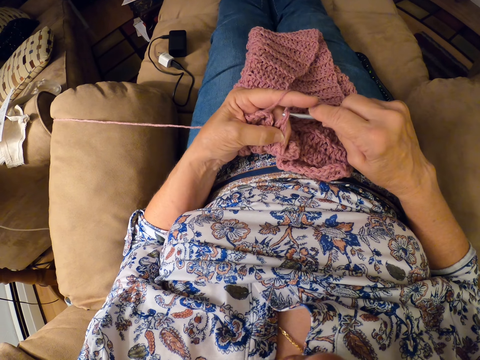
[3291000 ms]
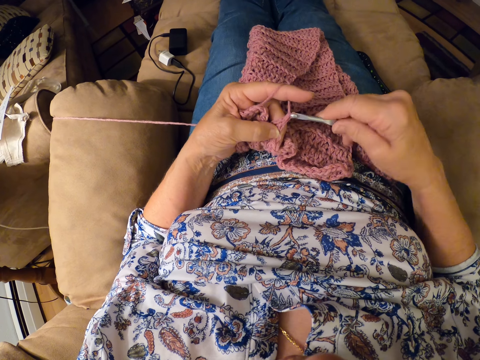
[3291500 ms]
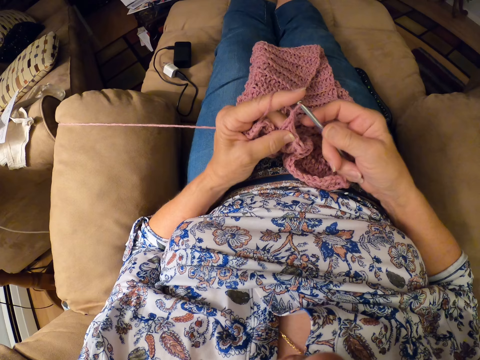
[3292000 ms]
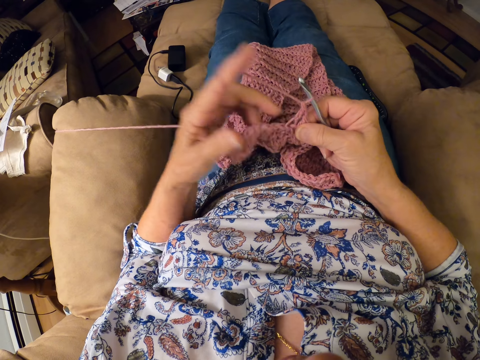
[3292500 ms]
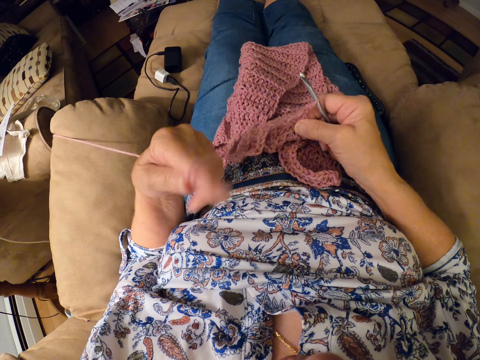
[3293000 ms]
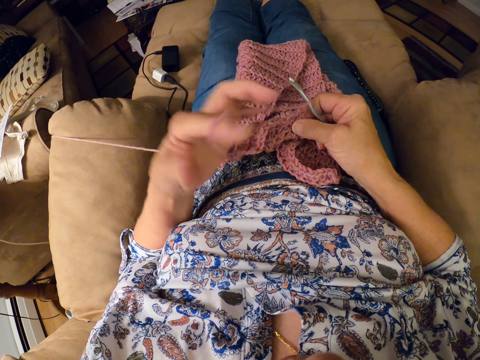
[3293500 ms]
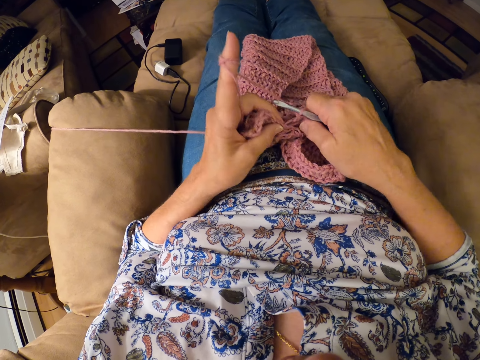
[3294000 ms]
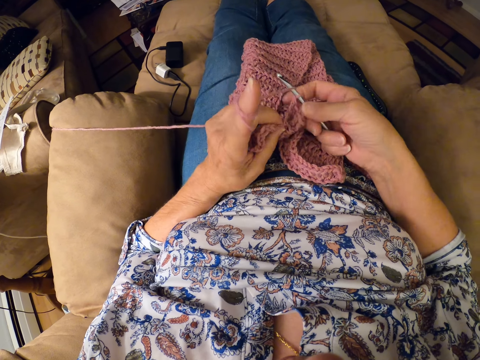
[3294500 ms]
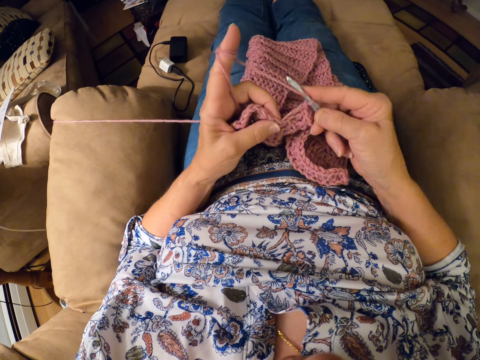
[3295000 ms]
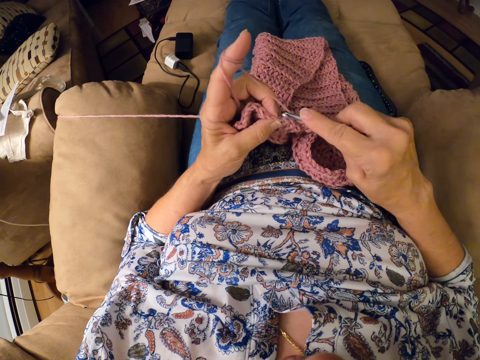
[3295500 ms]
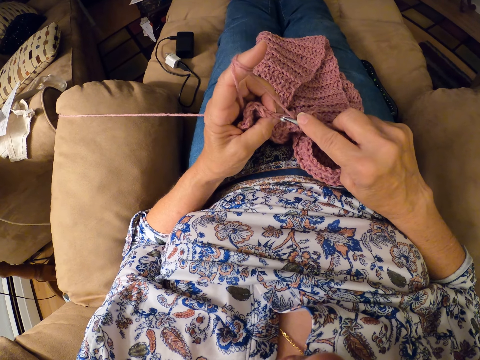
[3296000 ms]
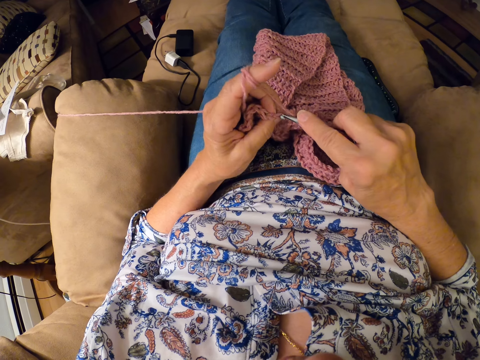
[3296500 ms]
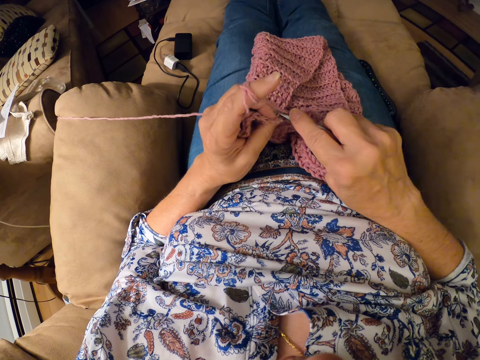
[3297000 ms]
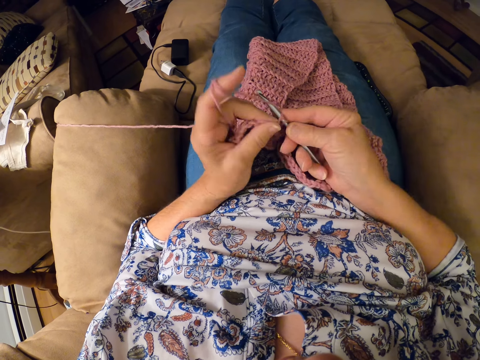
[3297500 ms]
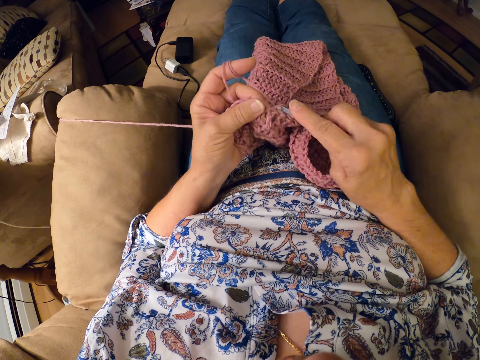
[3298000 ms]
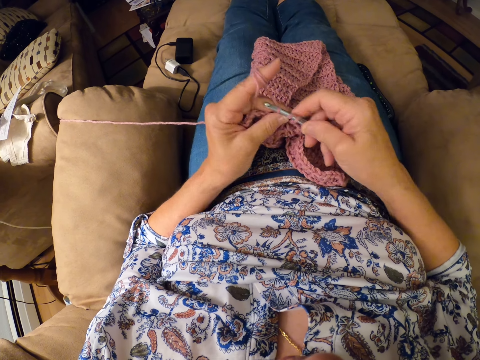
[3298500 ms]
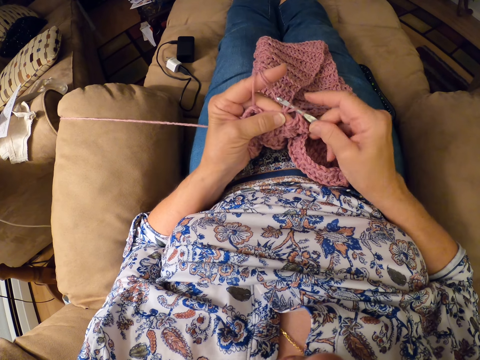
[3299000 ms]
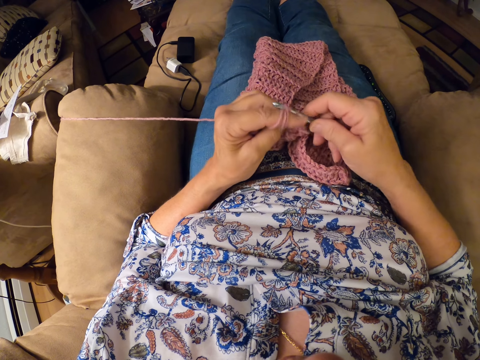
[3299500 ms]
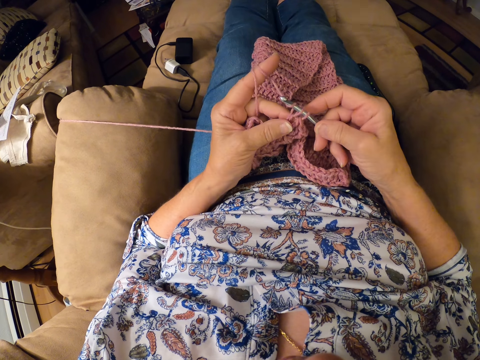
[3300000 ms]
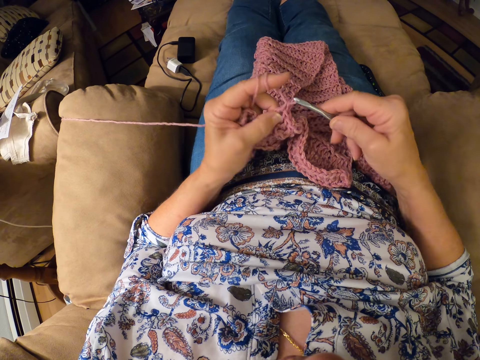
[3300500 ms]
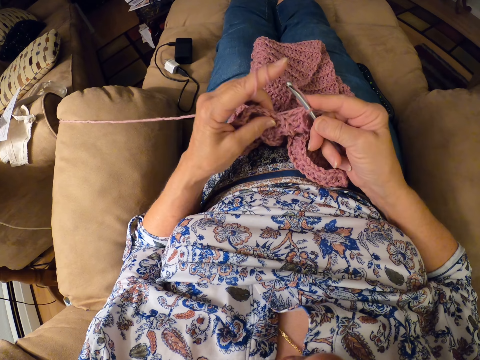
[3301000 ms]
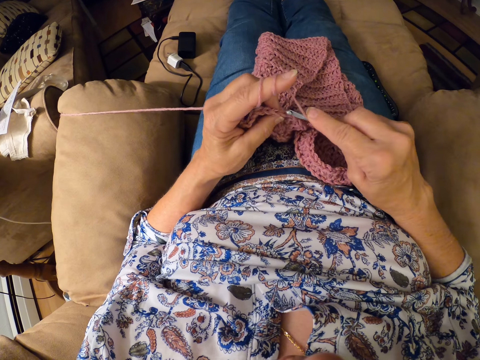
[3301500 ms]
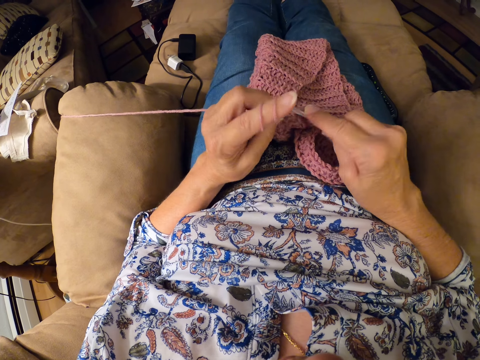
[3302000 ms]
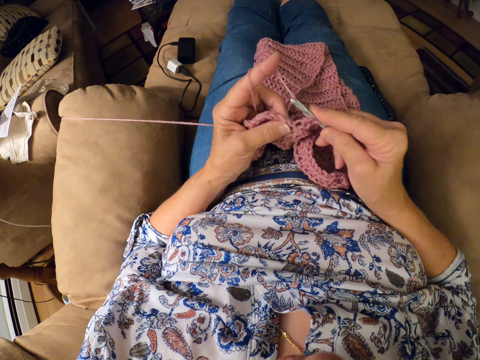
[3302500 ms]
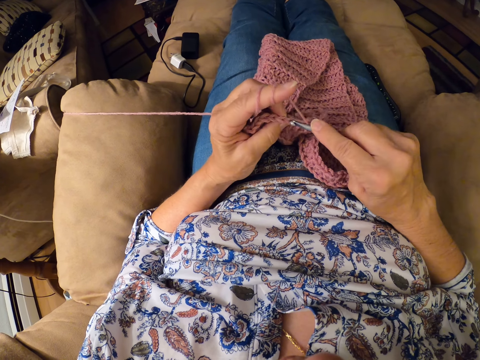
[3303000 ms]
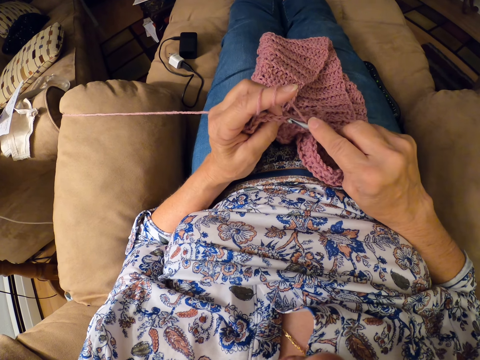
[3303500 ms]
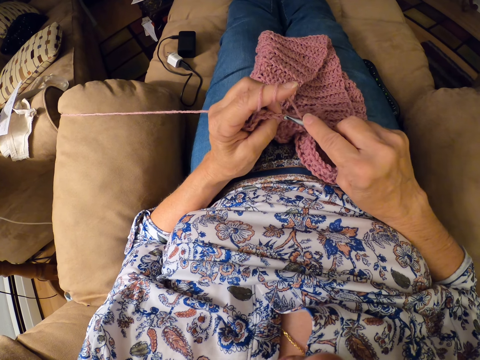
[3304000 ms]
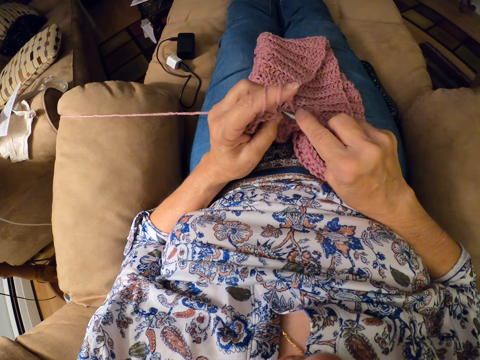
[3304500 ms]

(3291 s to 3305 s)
The camera wearer rolls the crochet thread in the left hand finger. They knit the cloth.

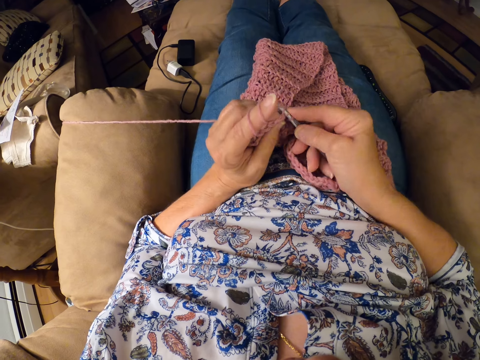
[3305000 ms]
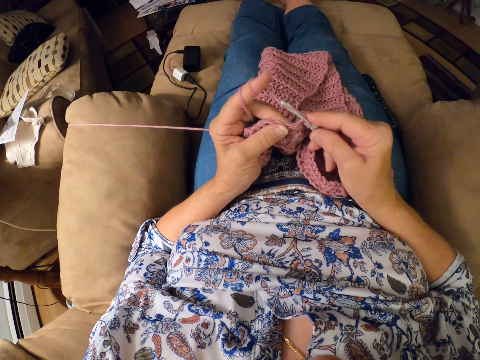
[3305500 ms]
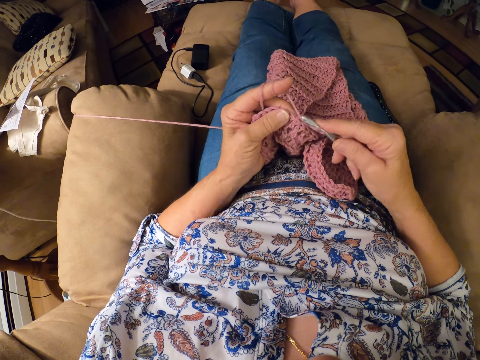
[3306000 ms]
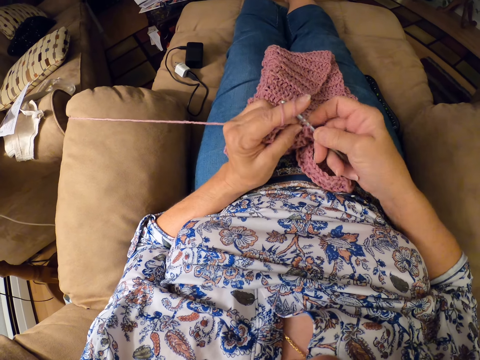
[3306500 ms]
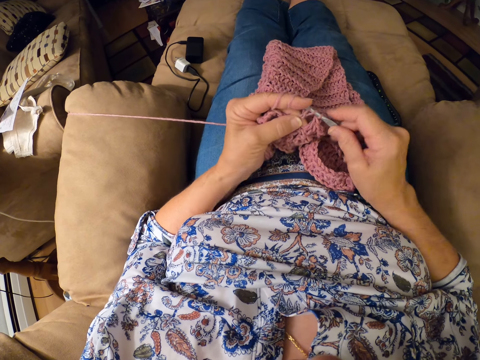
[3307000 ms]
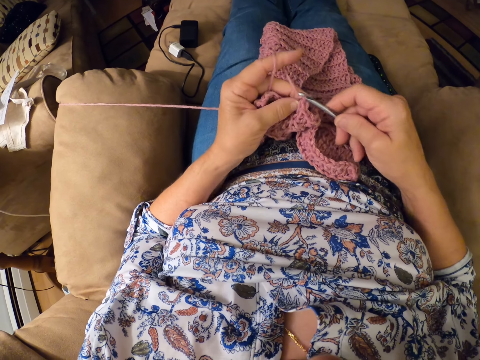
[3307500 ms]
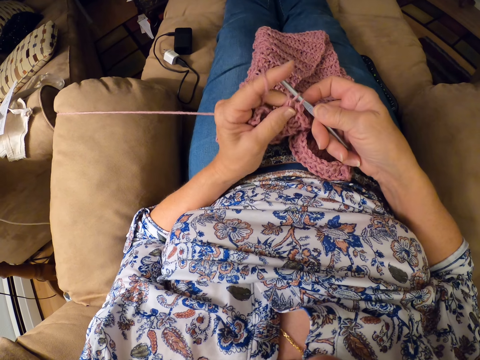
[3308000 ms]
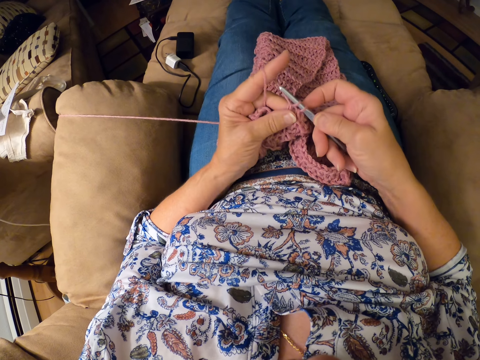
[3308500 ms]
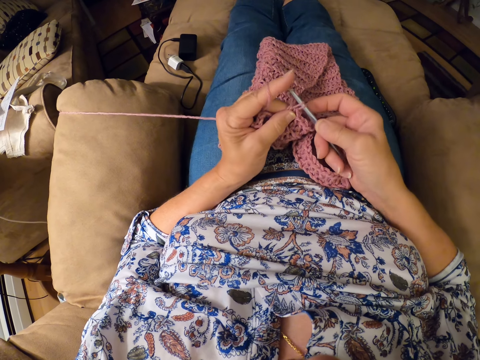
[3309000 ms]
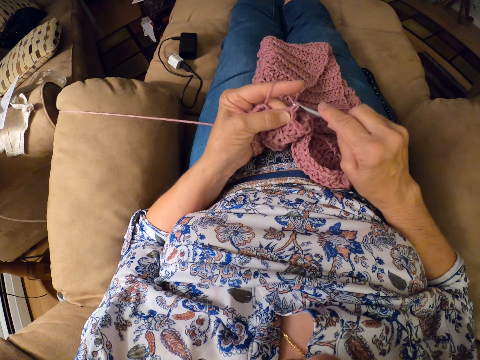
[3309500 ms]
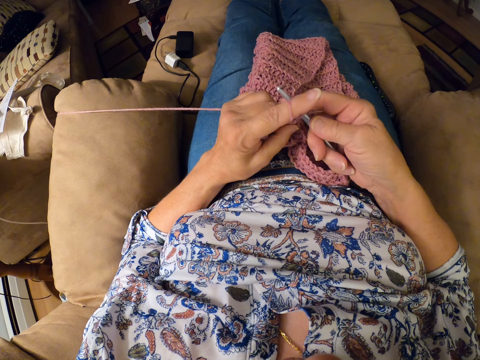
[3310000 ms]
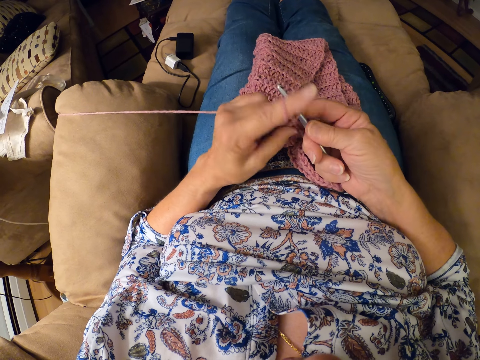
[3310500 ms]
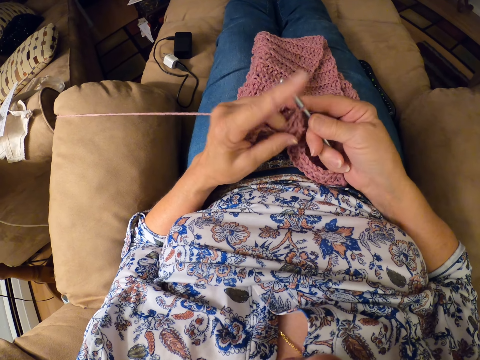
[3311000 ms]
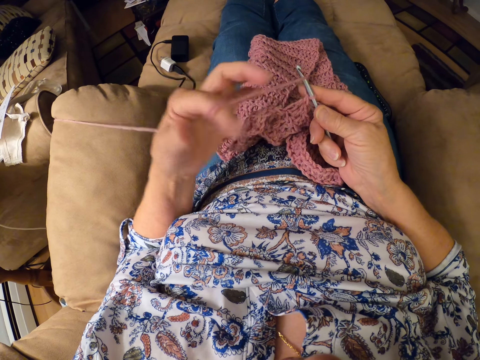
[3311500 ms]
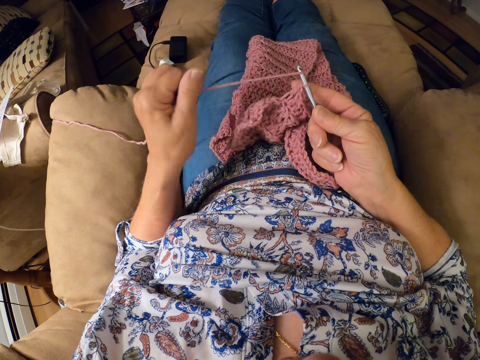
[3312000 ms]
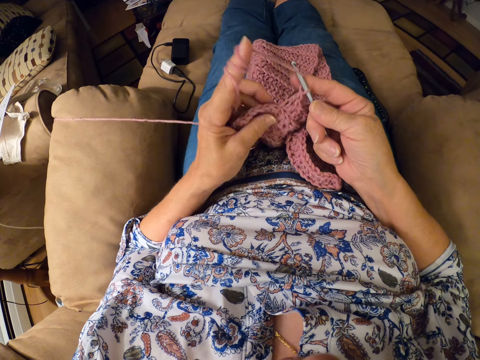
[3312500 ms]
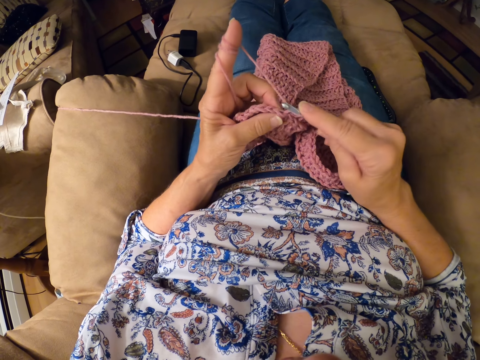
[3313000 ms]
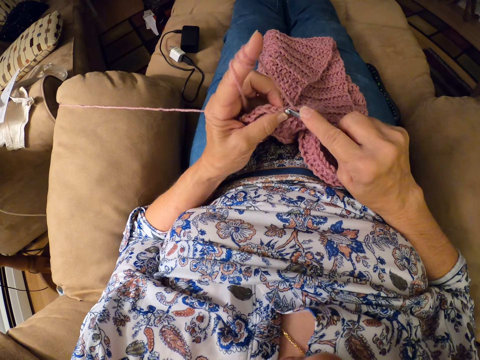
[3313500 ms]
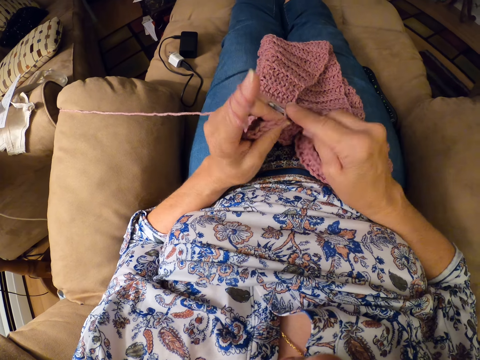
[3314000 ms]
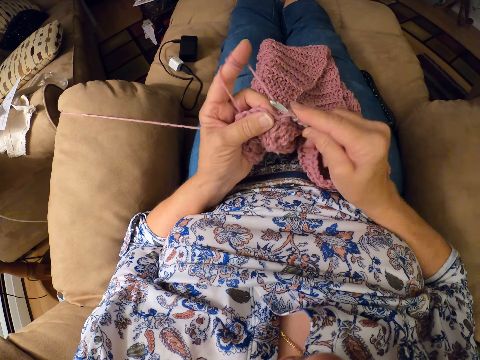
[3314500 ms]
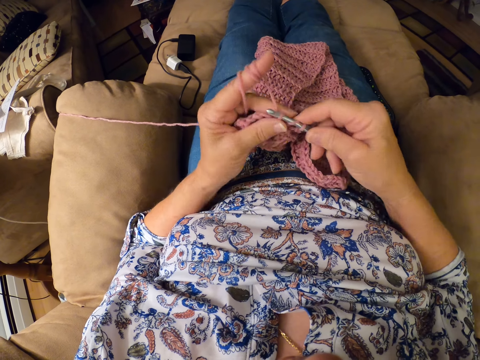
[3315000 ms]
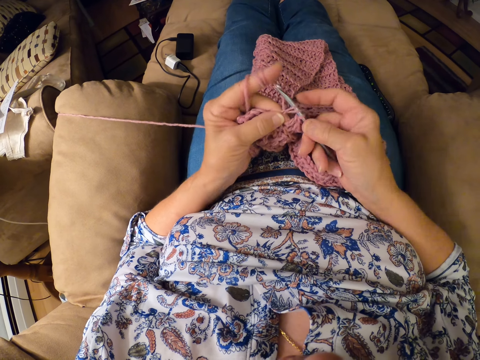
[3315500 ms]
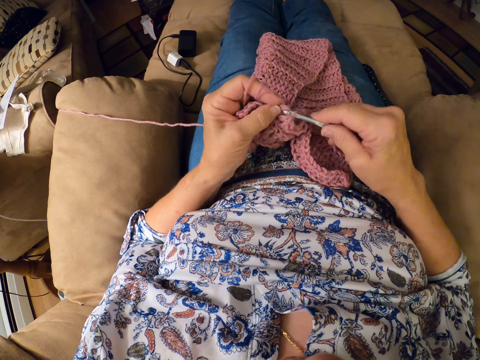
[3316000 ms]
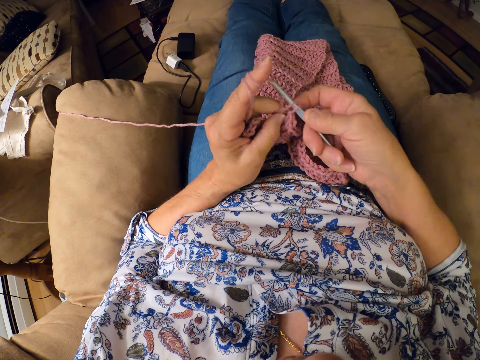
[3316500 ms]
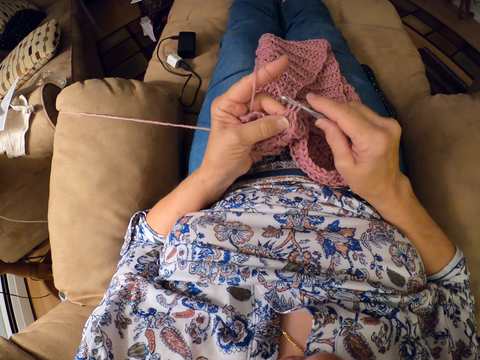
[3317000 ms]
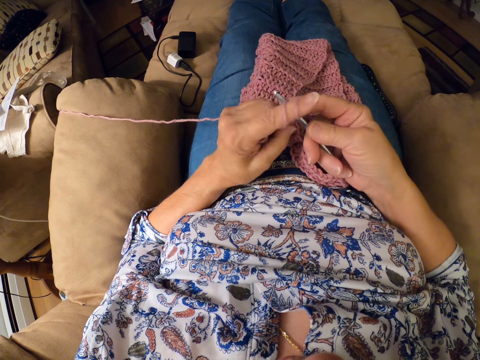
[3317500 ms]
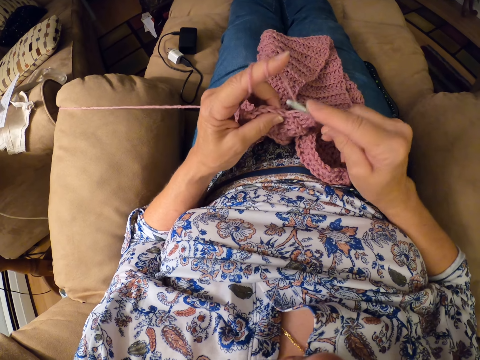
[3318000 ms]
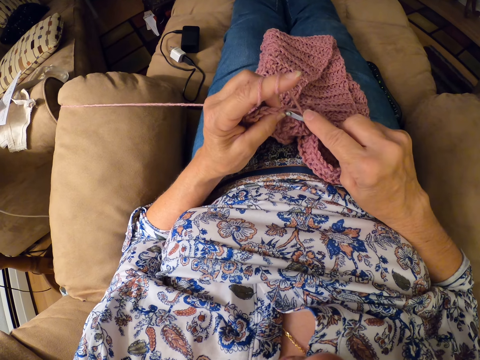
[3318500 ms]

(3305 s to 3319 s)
The camera wearer rolls the crochet thread in the left hand finger. They knit the cloth.
